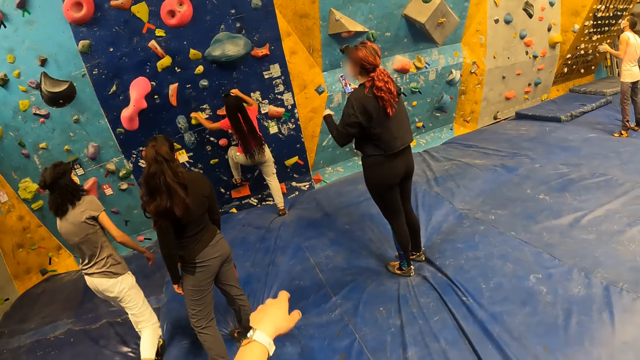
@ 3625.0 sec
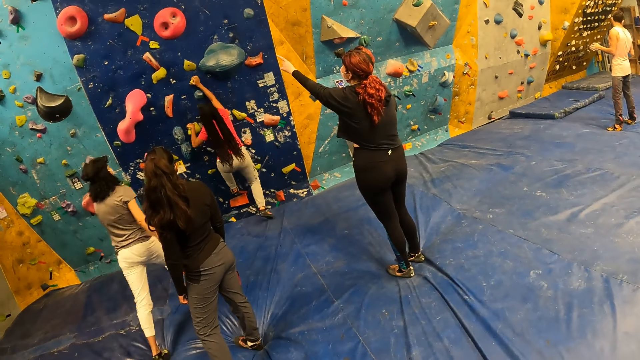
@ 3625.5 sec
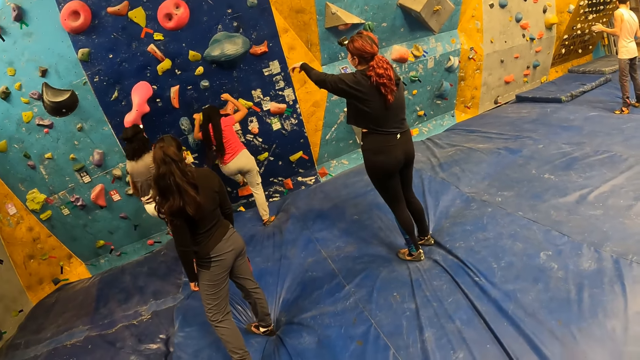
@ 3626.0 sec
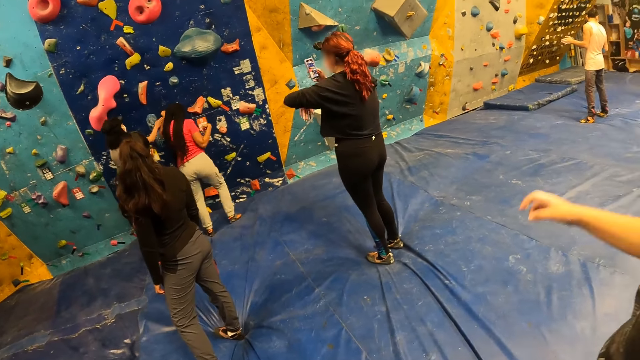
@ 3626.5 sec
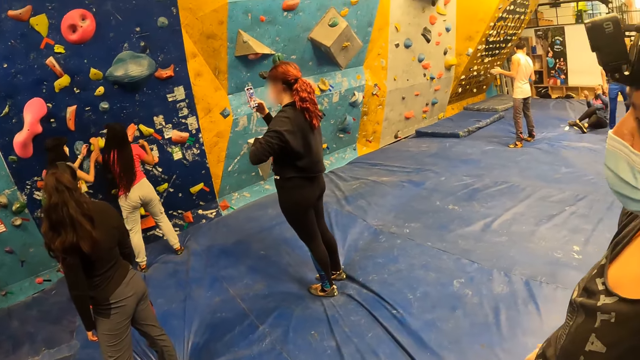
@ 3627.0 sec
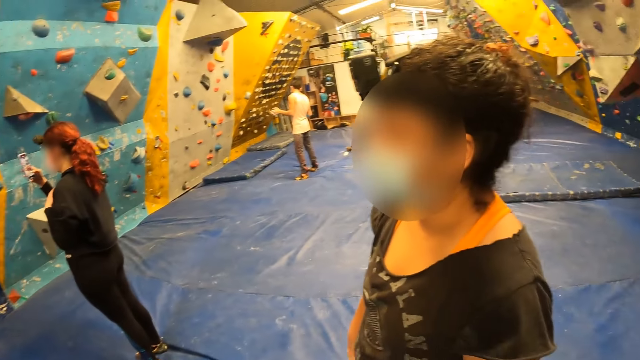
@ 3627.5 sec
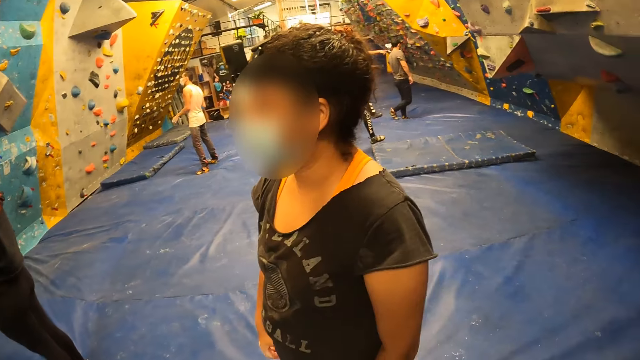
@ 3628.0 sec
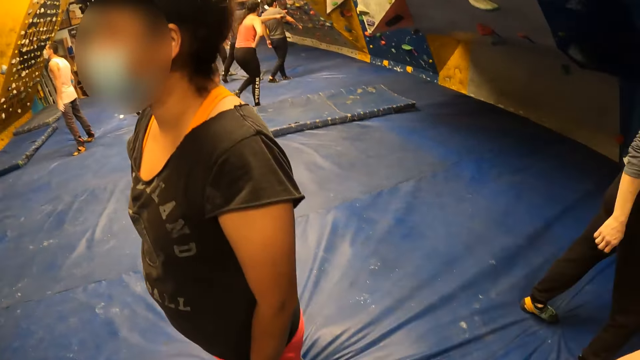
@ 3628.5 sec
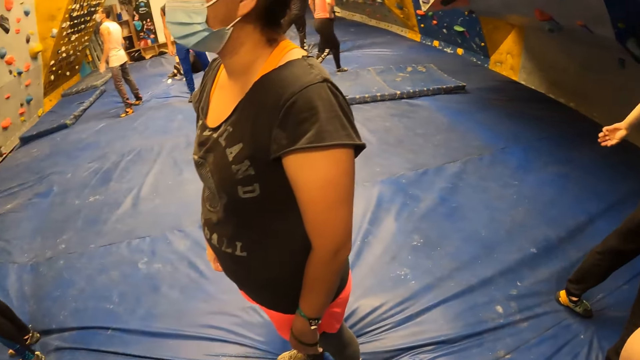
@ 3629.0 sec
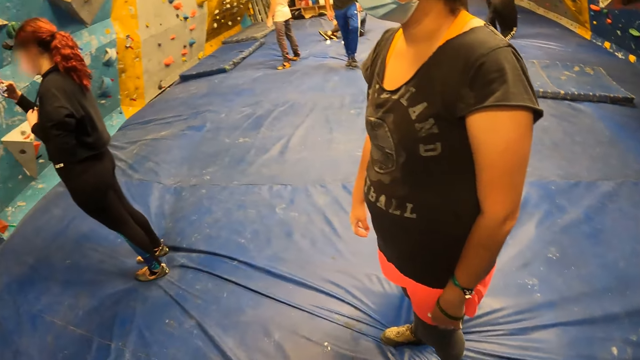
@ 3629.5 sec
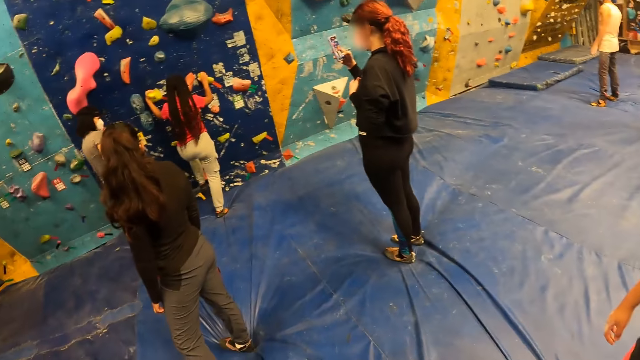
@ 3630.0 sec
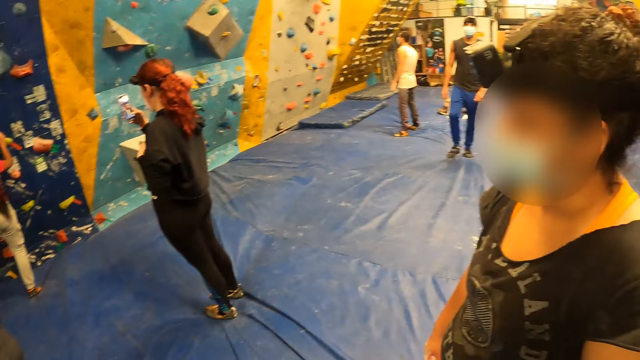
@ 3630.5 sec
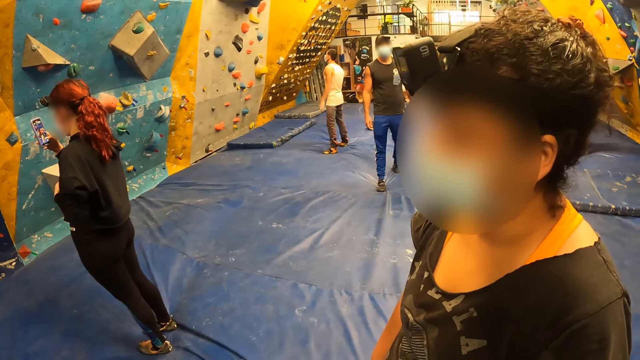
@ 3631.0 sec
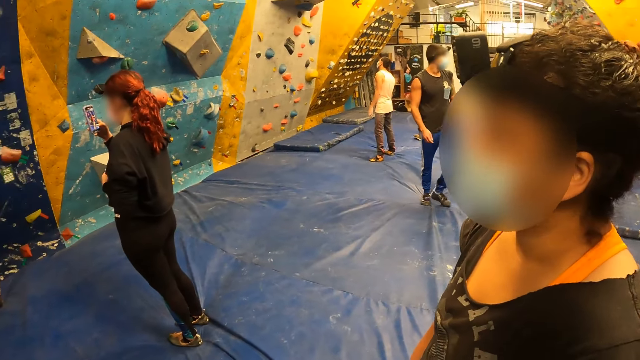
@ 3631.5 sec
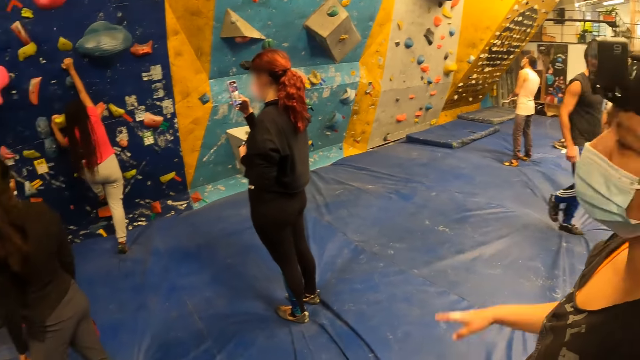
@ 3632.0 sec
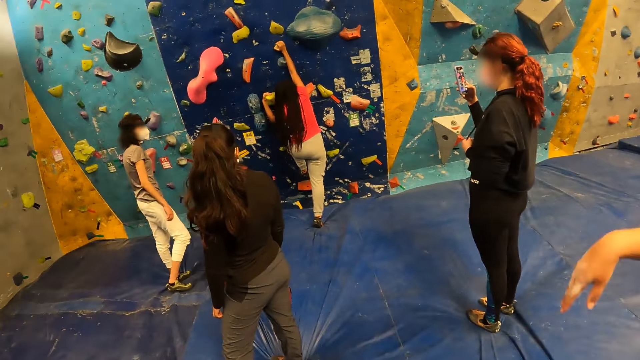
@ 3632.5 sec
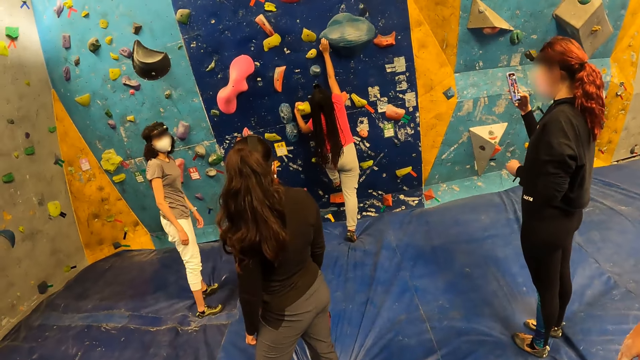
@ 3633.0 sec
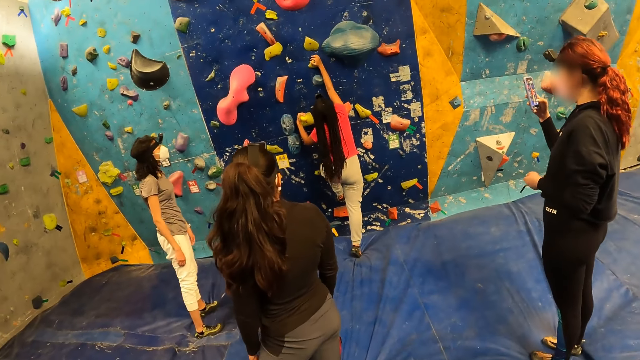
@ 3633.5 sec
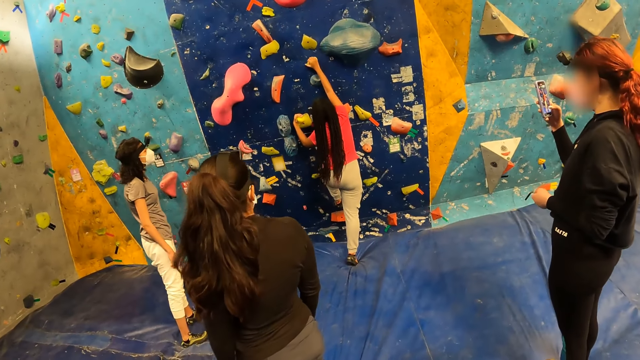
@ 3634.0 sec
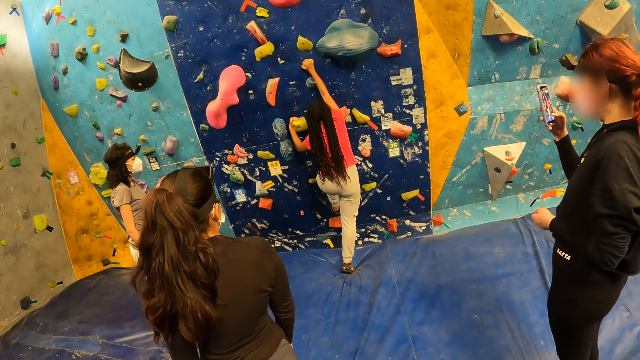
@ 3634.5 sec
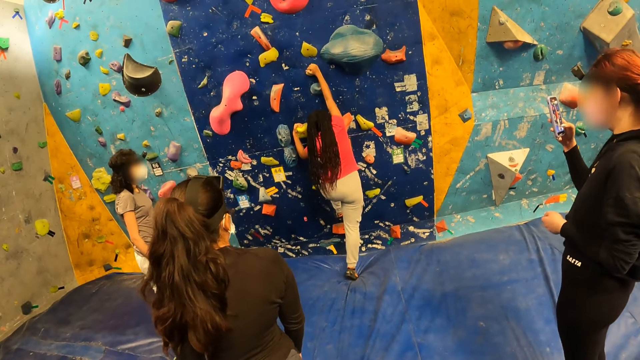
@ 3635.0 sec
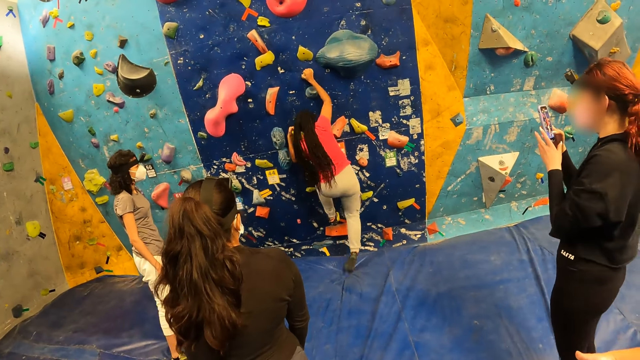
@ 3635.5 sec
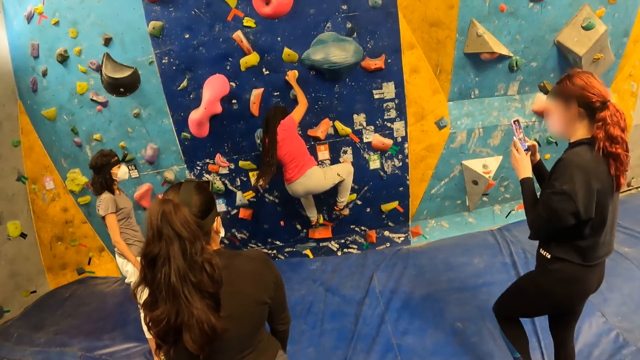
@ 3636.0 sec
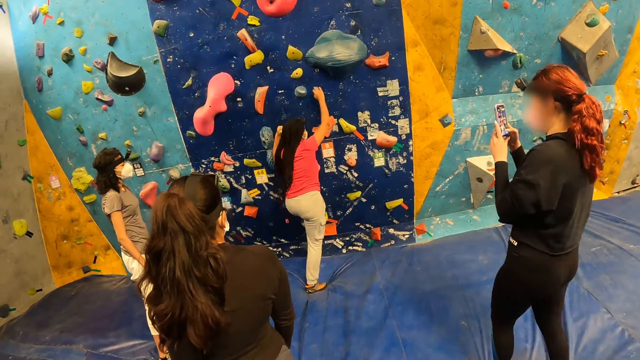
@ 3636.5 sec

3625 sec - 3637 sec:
The camera wearer looks around. They raise the hand. They look around.

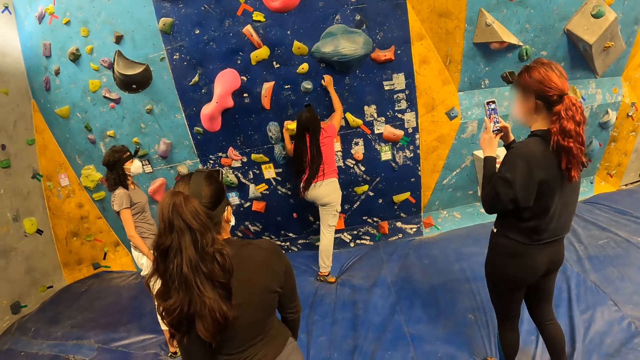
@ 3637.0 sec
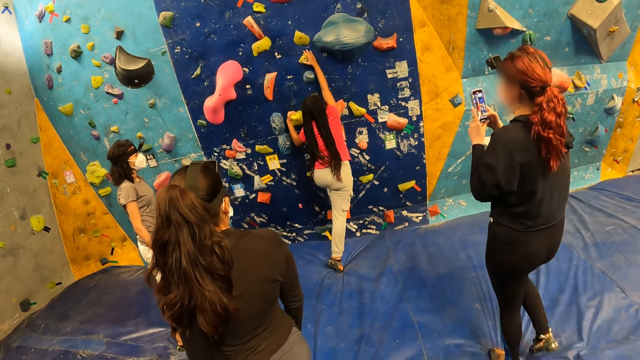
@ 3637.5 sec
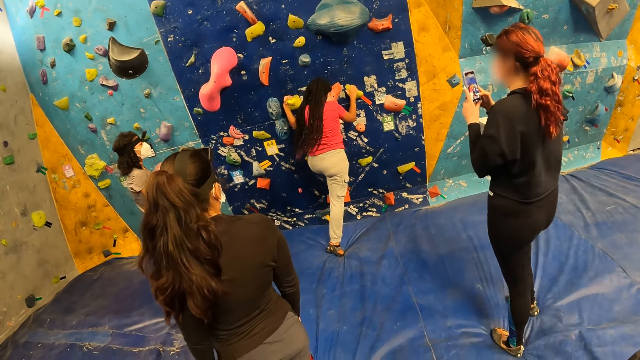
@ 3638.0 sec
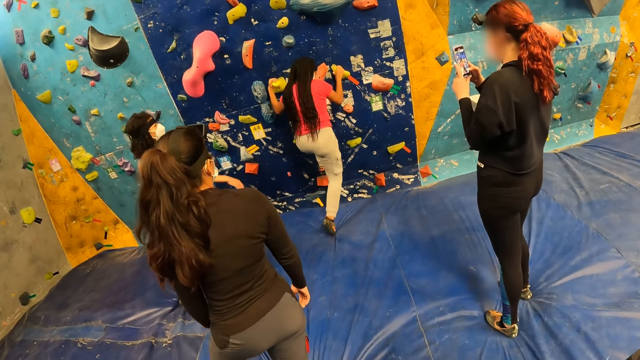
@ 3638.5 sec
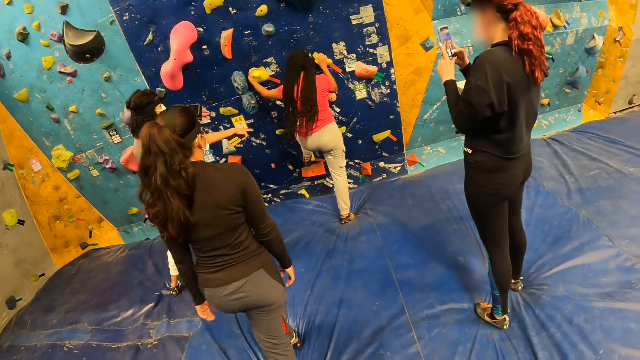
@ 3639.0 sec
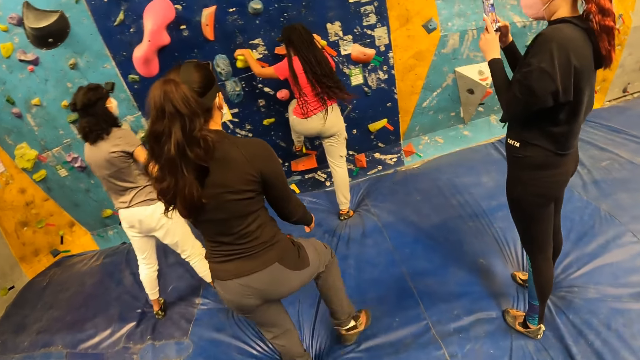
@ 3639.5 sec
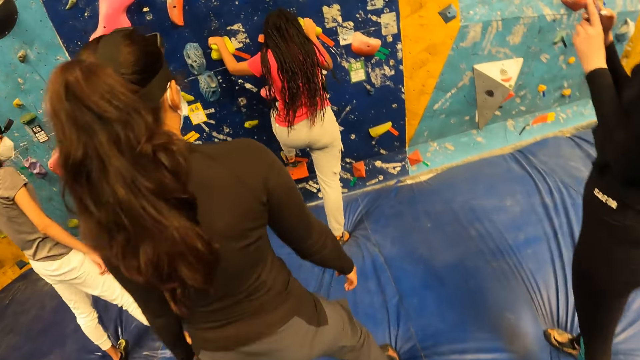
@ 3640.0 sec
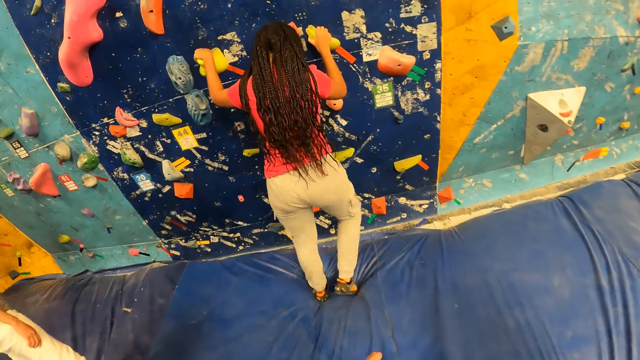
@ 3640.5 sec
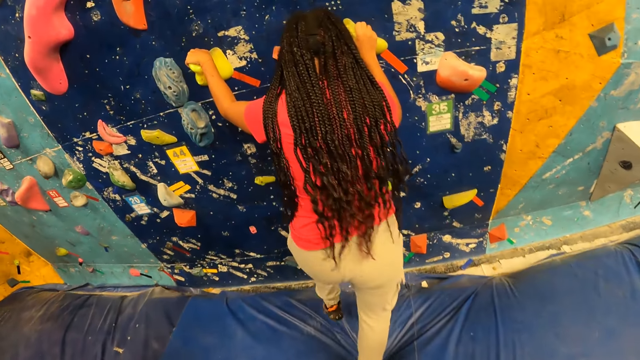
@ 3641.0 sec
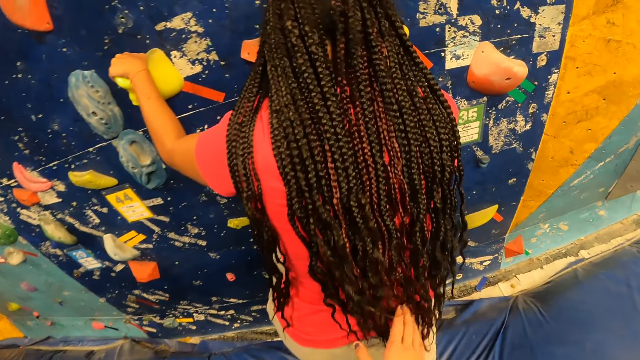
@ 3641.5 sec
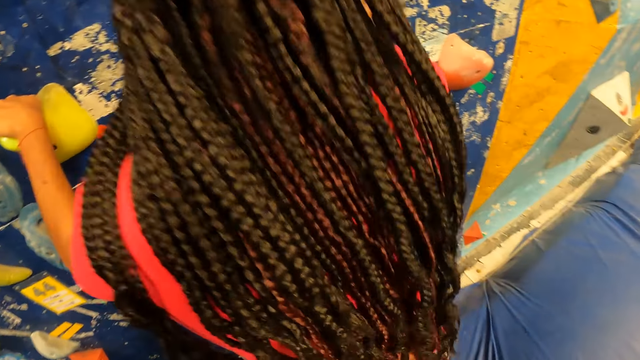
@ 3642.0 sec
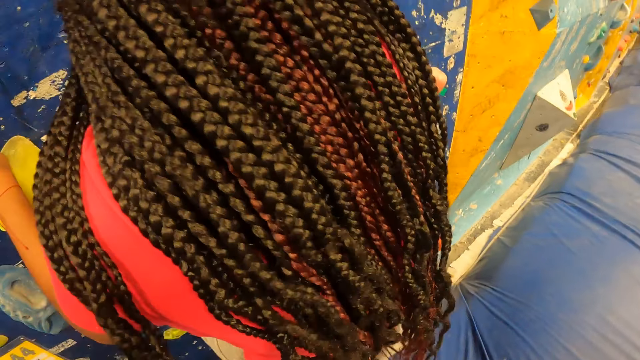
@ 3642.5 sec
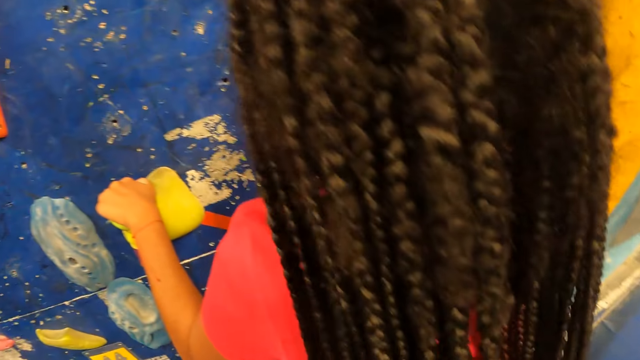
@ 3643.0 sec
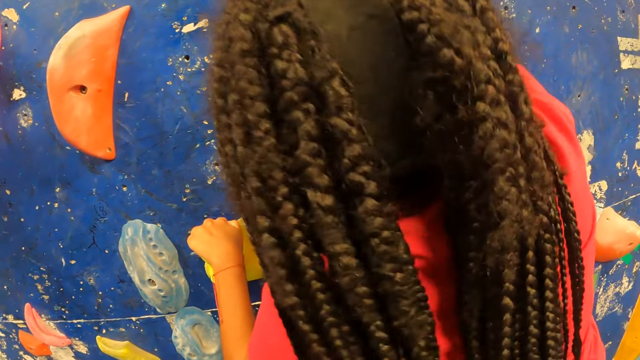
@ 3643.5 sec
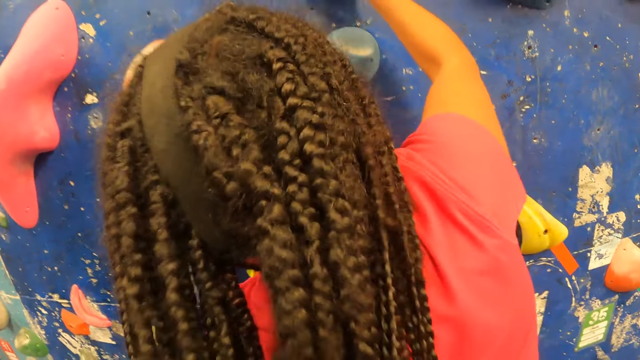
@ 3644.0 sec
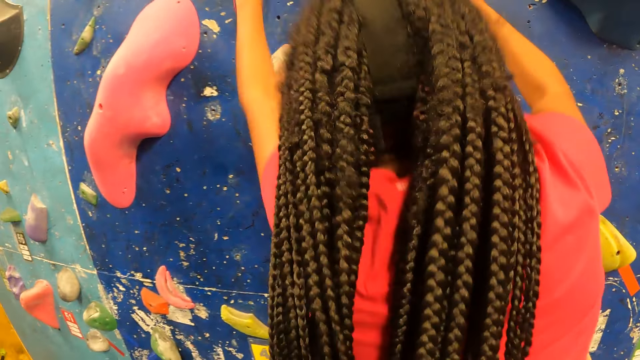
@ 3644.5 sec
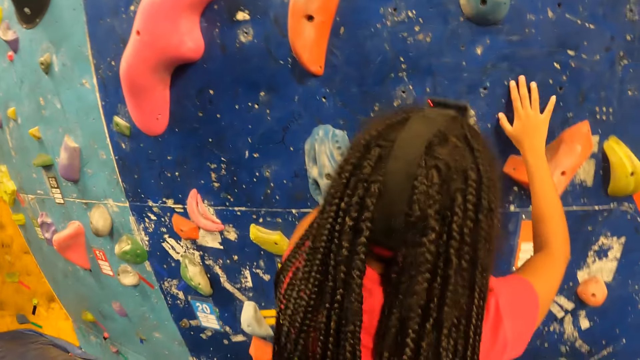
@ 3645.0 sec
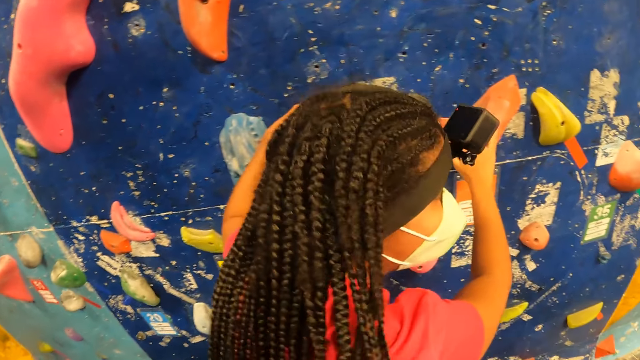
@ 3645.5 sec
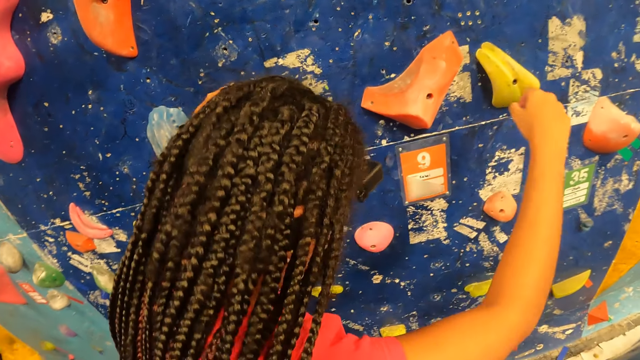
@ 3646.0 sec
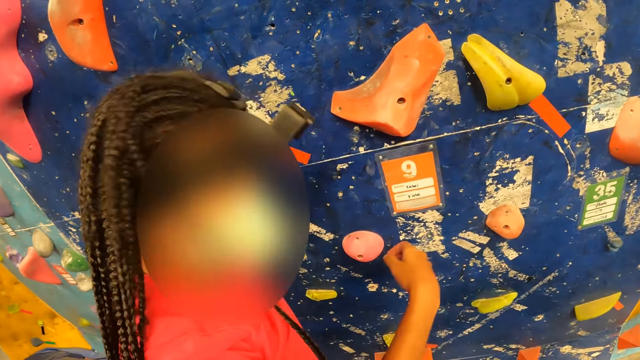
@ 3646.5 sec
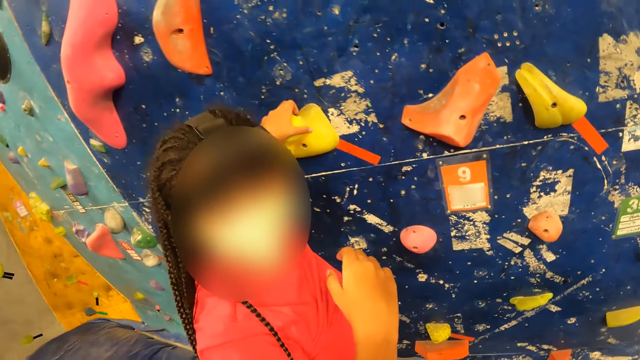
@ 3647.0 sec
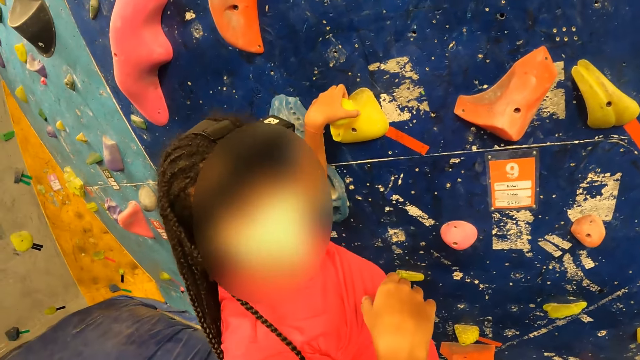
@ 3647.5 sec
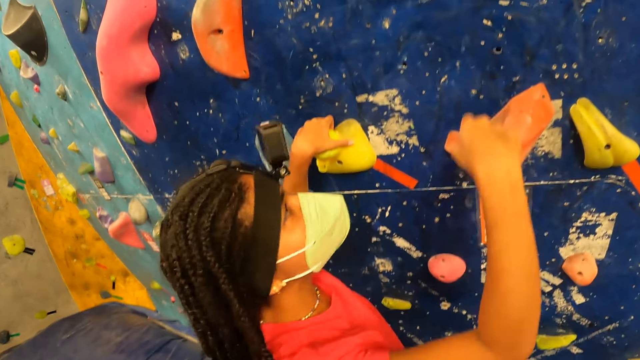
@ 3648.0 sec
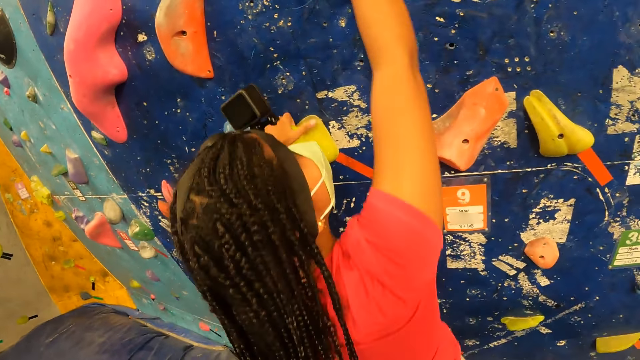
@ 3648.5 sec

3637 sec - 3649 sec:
The camera wearer walks forward. They hold the woman with both hands. The woman climbs the bouldering wall with both hands. The woman falls off the bouldering wall. The woman looks at the camera wearer.
